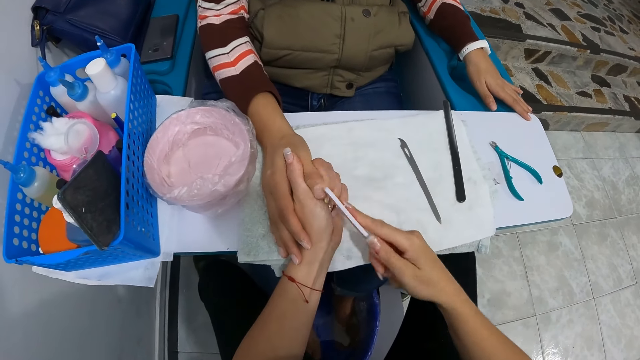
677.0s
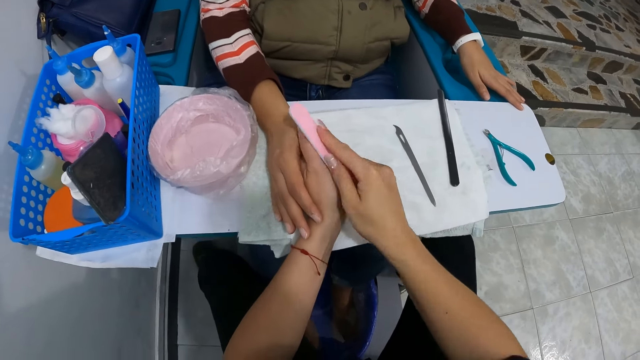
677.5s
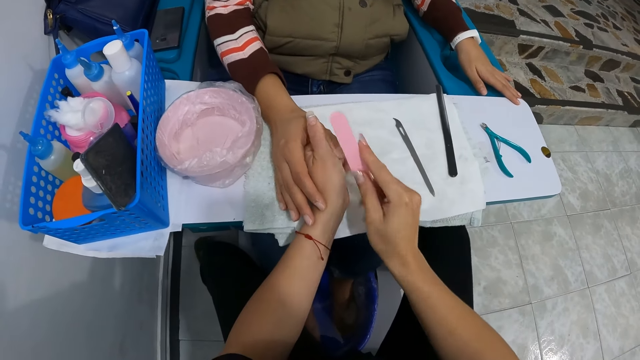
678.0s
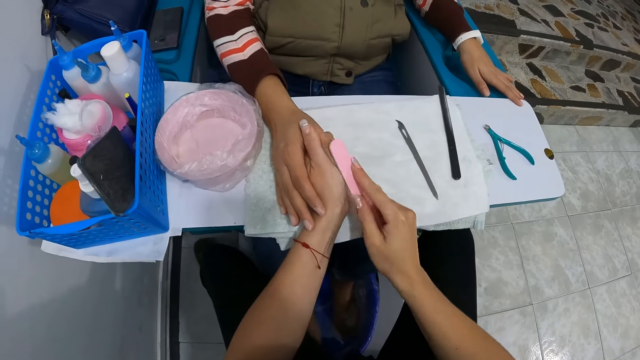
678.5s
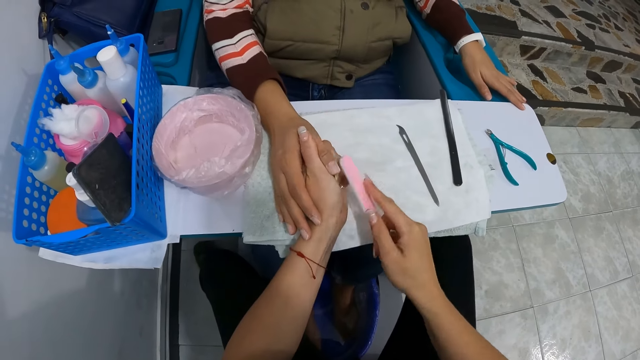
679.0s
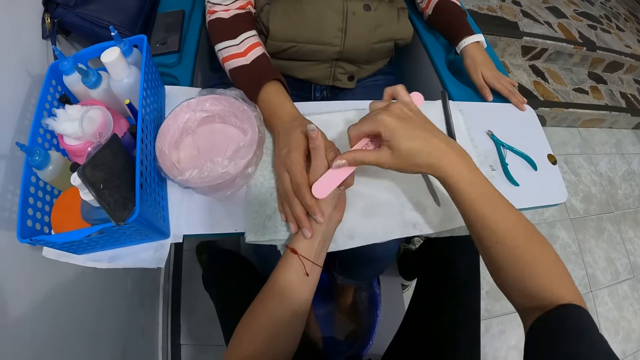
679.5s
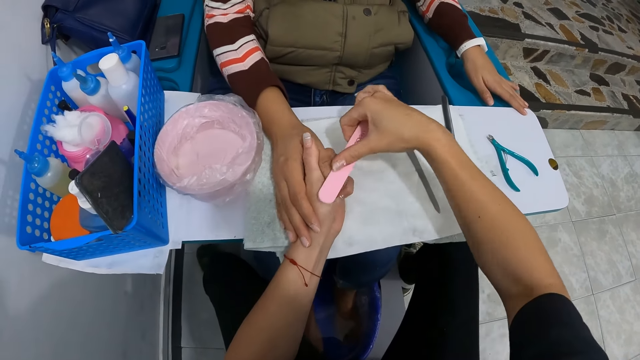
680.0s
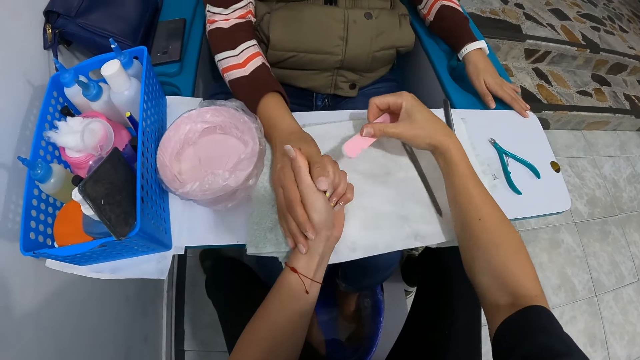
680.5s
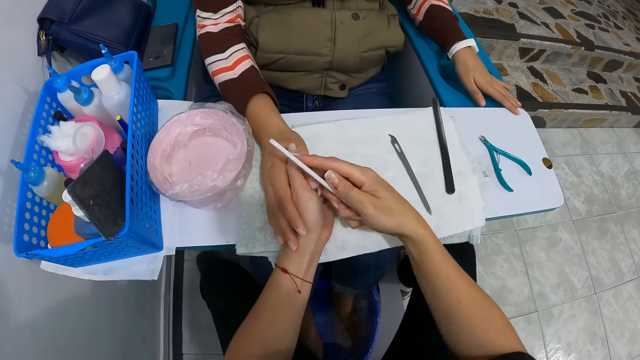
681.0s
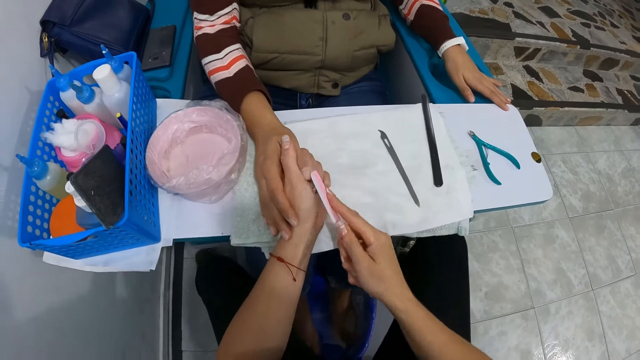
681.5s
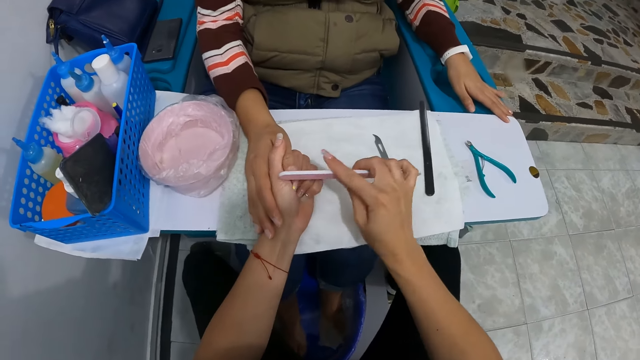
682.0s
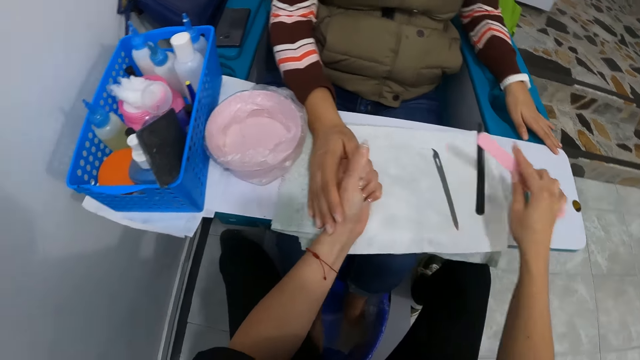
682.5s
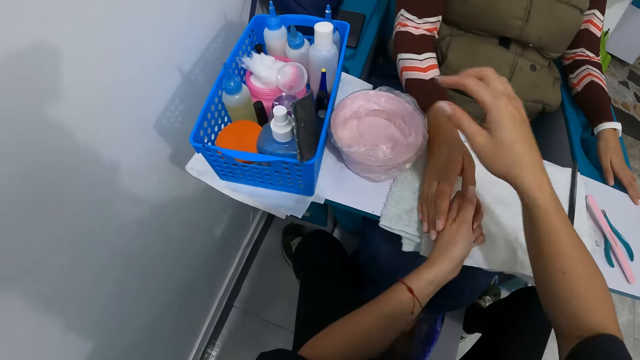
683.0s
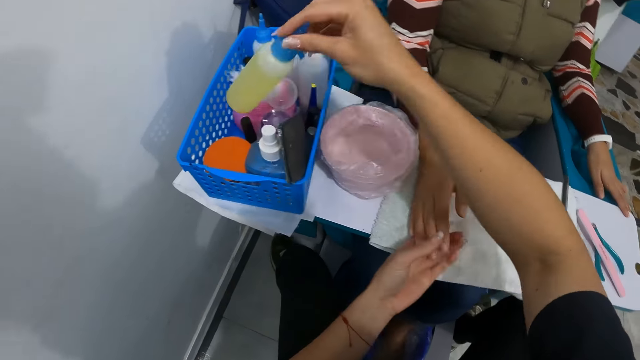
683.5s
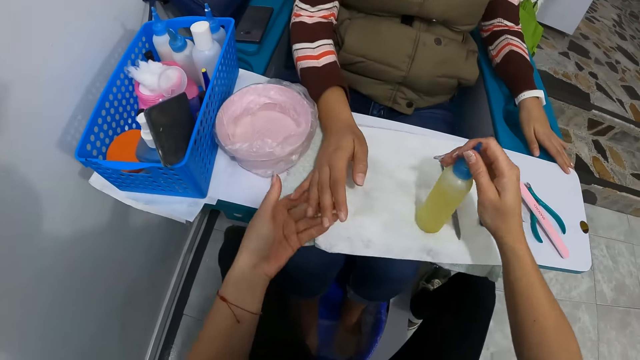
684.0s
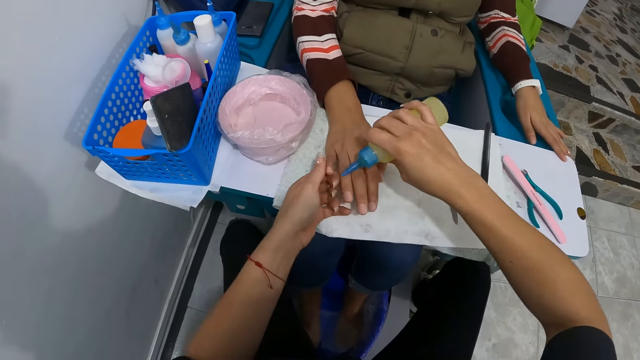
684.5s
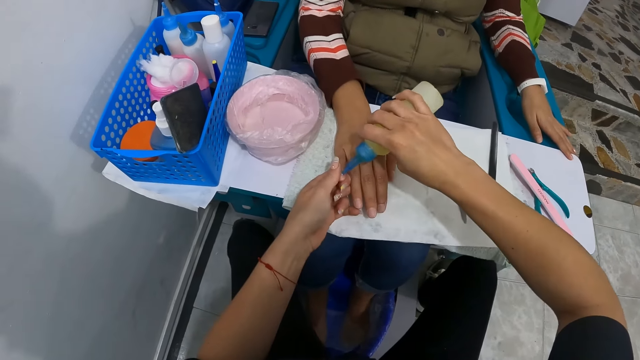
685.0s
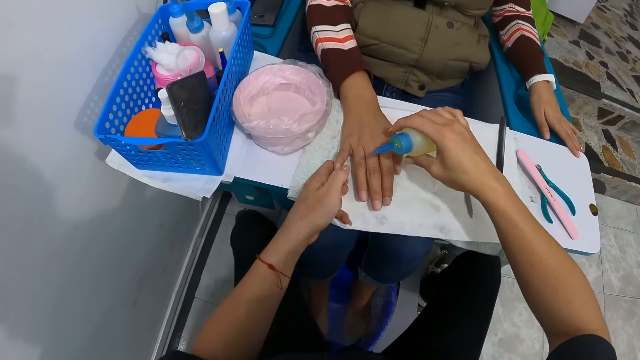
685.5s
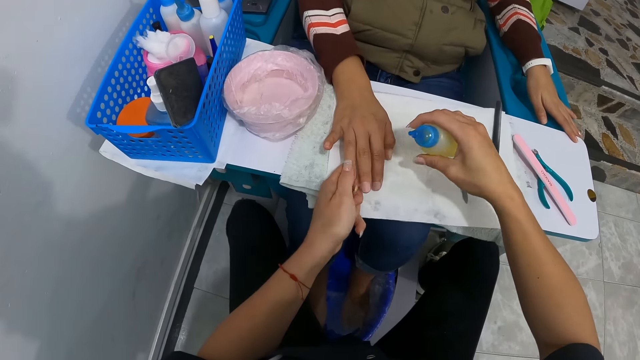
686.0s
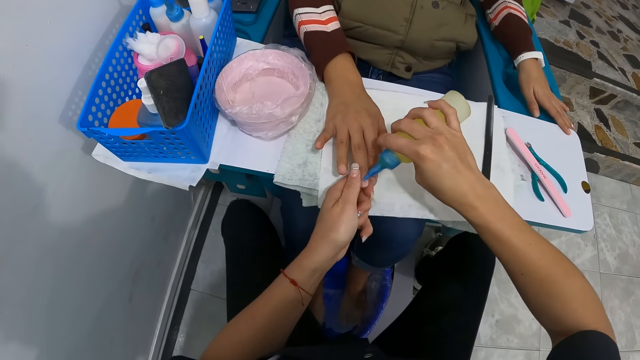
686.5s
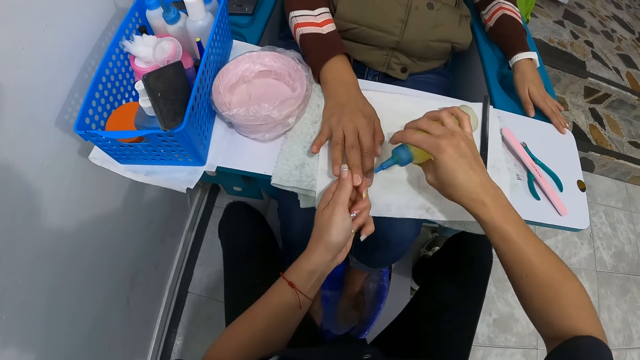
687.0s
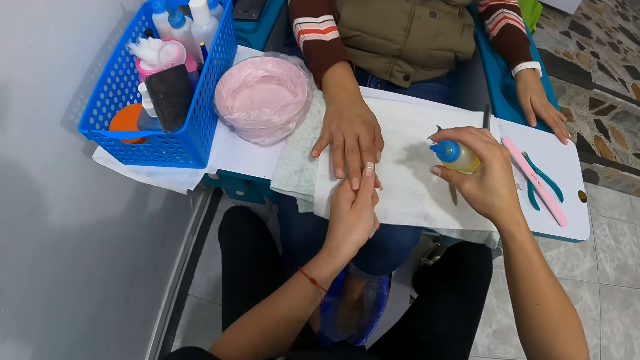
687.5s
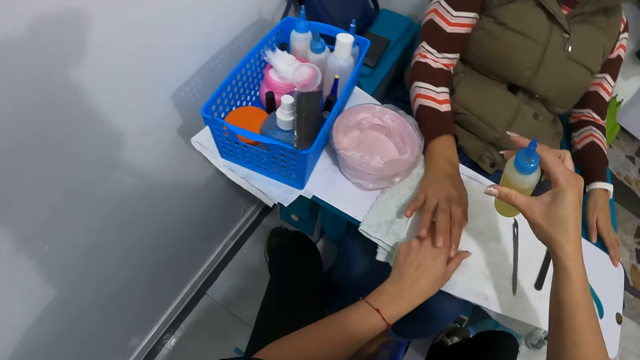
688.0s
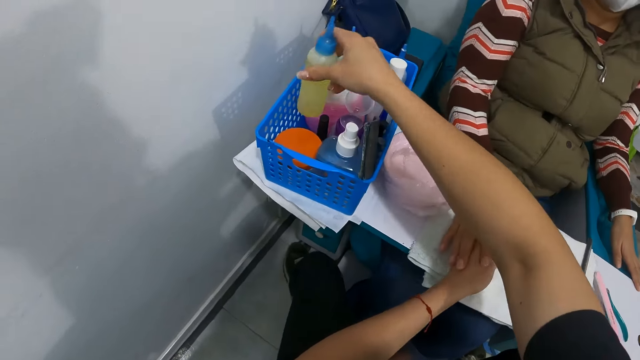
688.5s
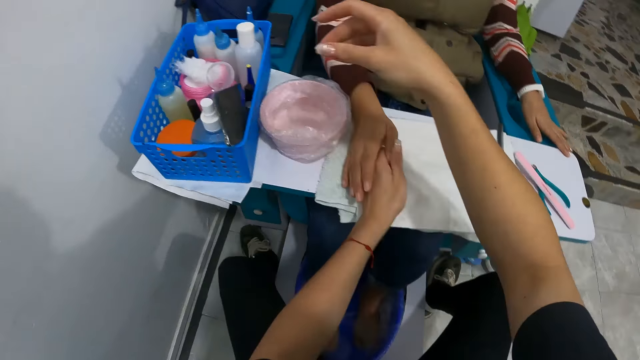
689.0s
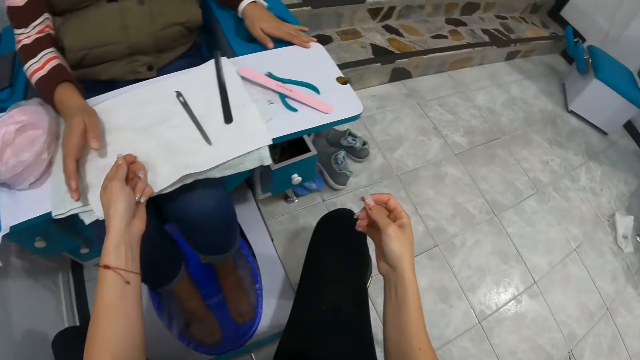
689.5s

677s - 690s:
The camera wearer drops the nail file on the desk with her right hand. She picks up the oil bottle from the basket with her right hand. She holds the right pinky of the woman with her left hand. She drops the oil bottle on the desk with her right hand. She picks up the oil bottle from the desk with her right hand. She pours the oil from the oil bottle on the right pinky of the woman with her right hand. She rubs the oil on the right pinky of the woman with her left thumb. She rubs the oil on the right ring finger of the woman with her left thumb. She pours the oil from the oil bottle on the right middle finger of the woman with her right hand. She rubs the oil on the right middle finger of the woman with her left thumb. She rubs the oil on the right index finger of the woman with her left thumb. She rubs the oil on the right thumb of the woman with her left thumb. She drops the oil bottle in the basket with her left hand.

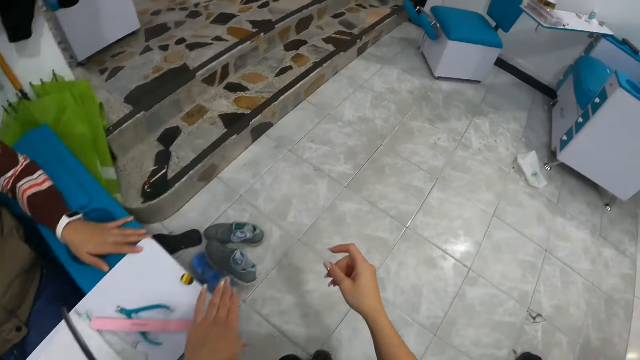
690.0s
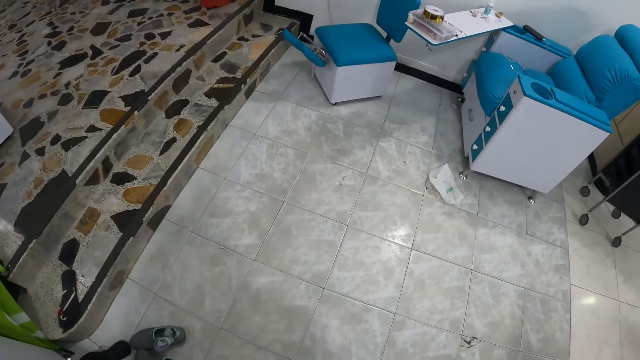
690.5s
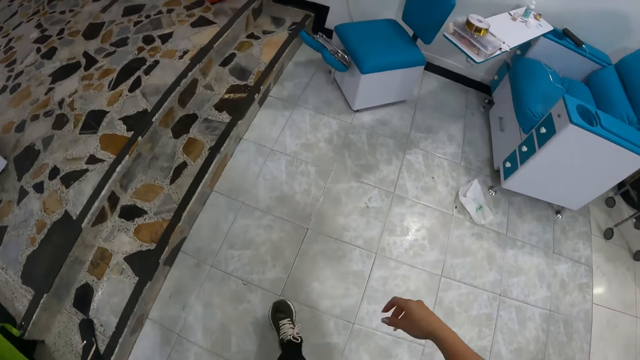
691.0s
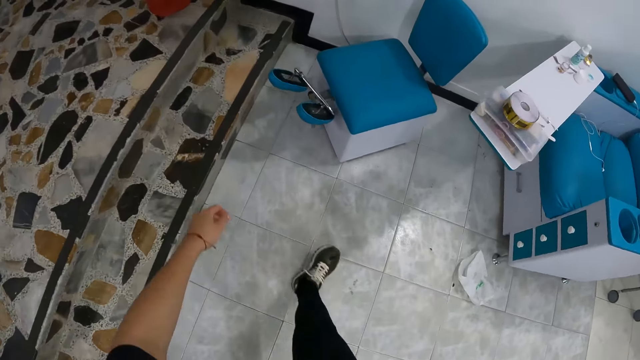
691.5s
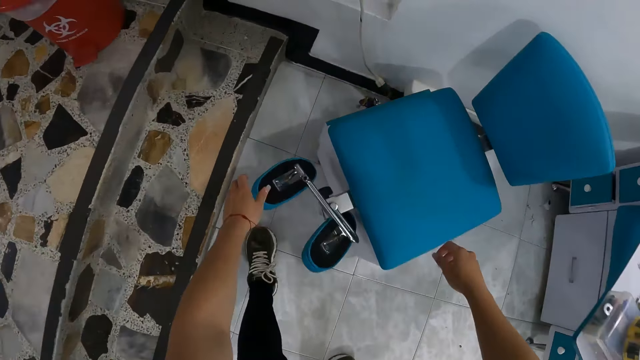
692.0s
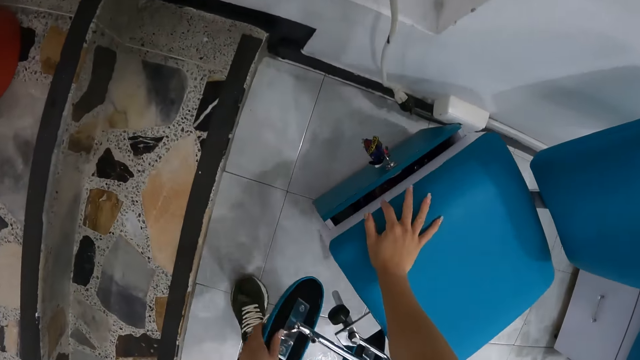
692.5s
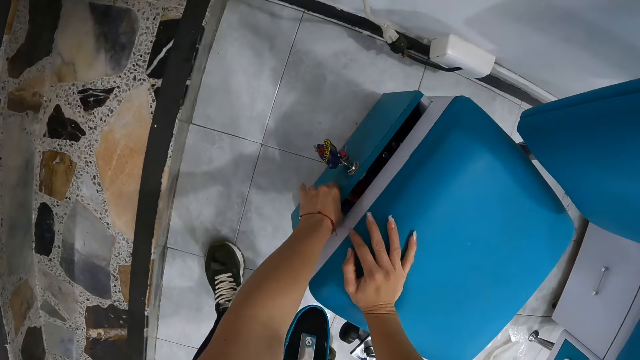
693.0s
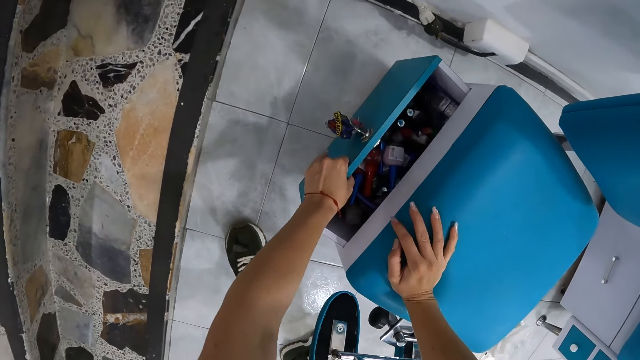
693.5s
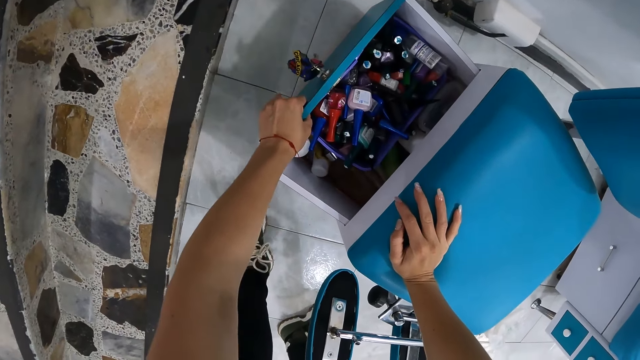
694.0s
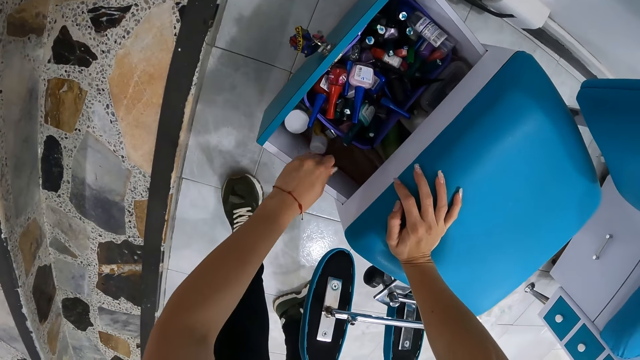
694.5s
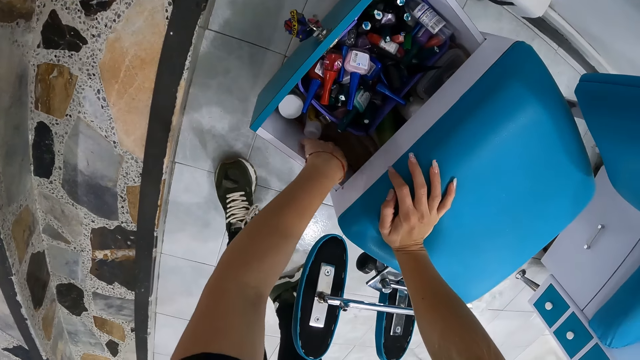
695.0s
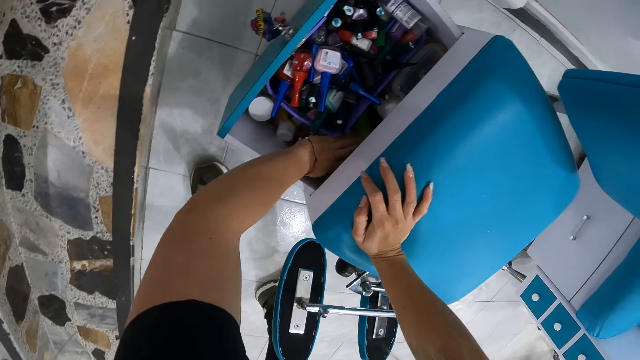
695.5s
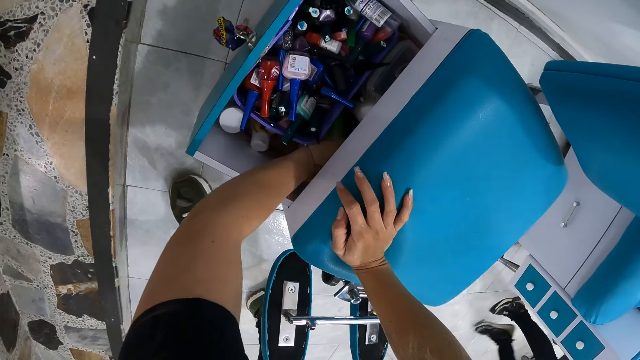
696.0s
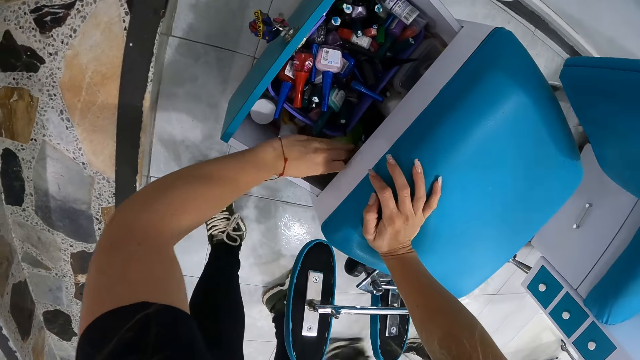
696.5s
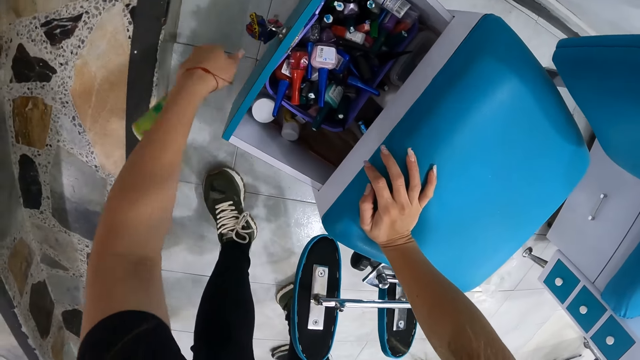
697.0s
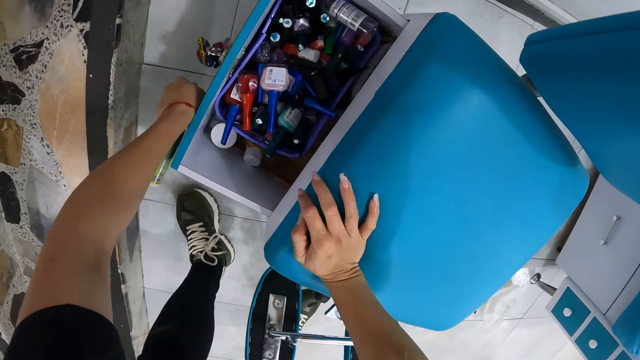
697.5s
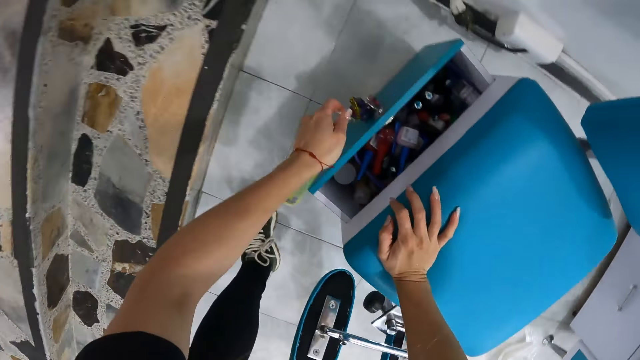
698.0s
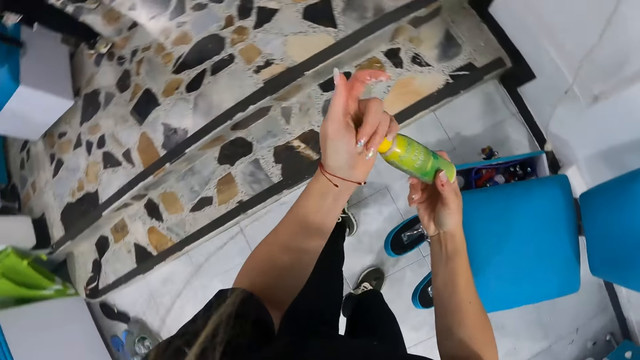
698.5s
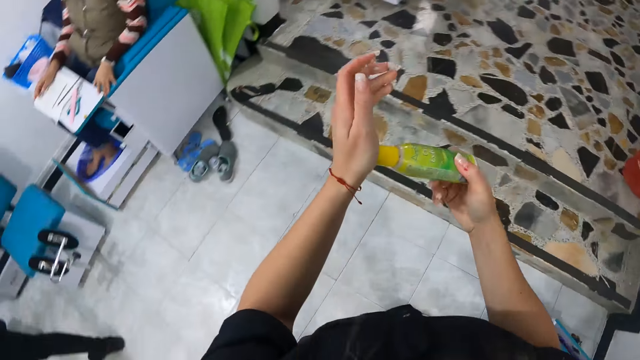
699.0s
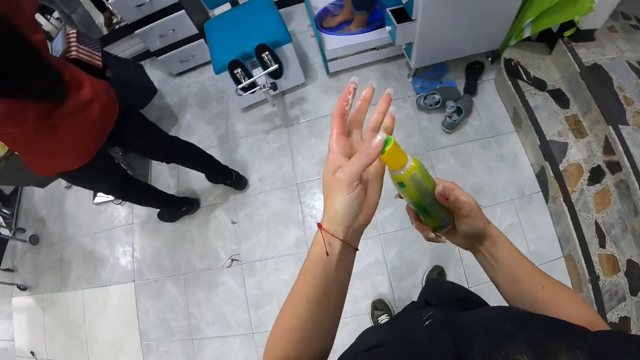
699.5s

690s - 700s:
The camera wearer walks towards a pedicure chair in the salon. She turns the pedicure chair with her left hand. She leans her right hand on the pedicure chair. She holds the salon chair with the hand. She opens a drawer in the pedicure chair with her left hand. She picks out a cream bottle from the pedicure chair drawer with her left hand. She closes the pedicure chair drawer with her left hand. She passes the cream bottle in her left hand to her right hand. She walks in the salon. She opens the cream bottle with her left hand.
